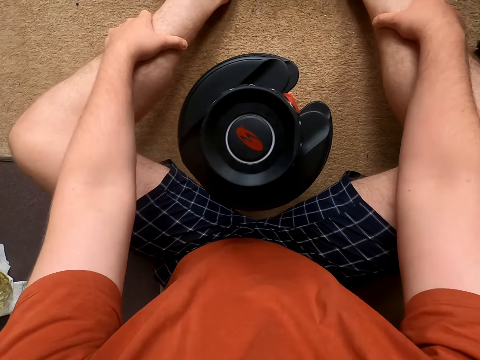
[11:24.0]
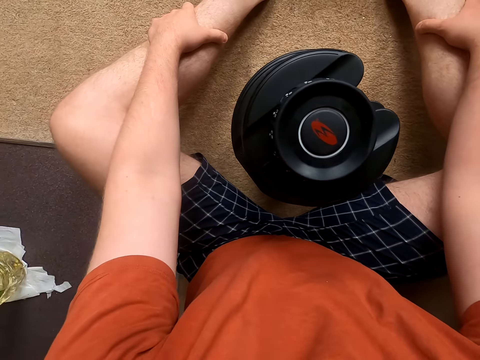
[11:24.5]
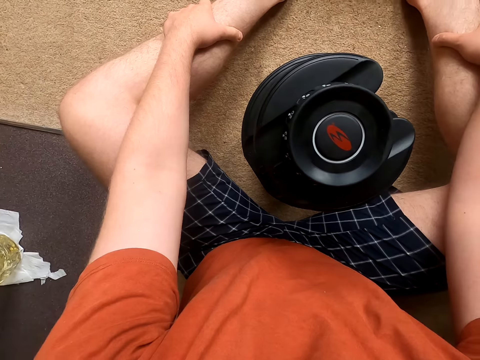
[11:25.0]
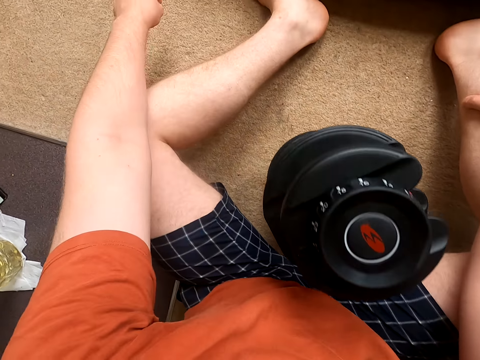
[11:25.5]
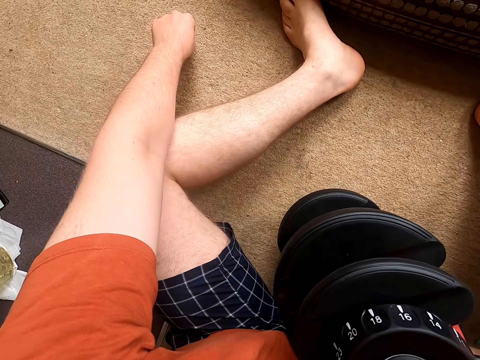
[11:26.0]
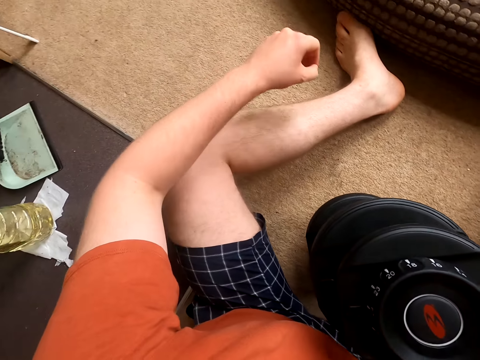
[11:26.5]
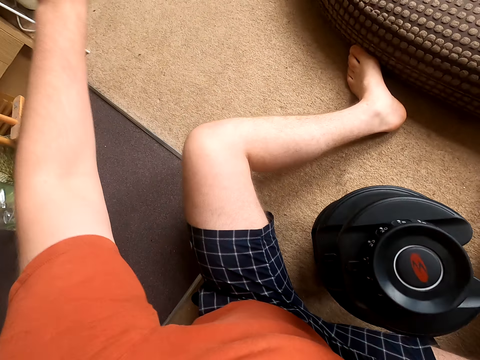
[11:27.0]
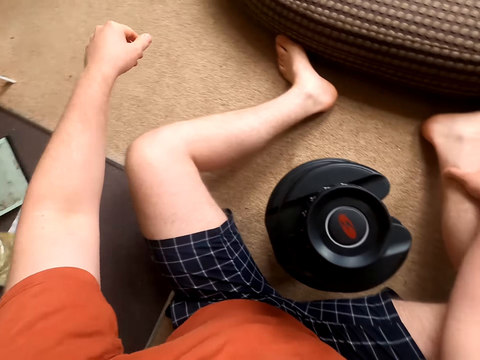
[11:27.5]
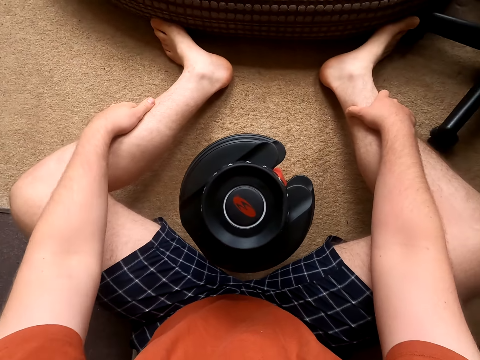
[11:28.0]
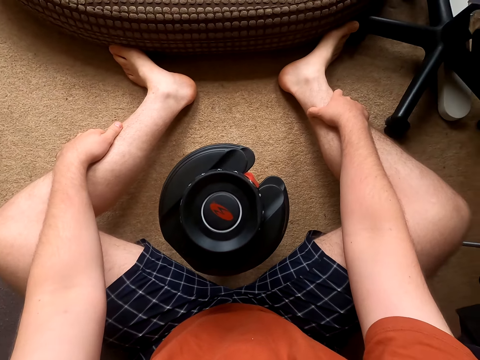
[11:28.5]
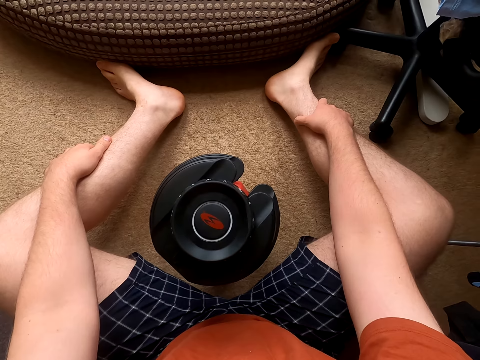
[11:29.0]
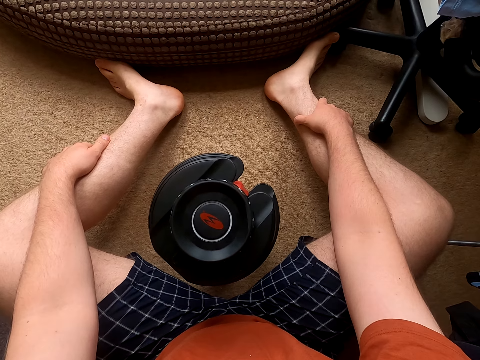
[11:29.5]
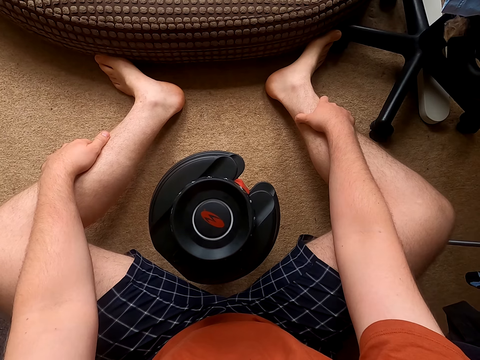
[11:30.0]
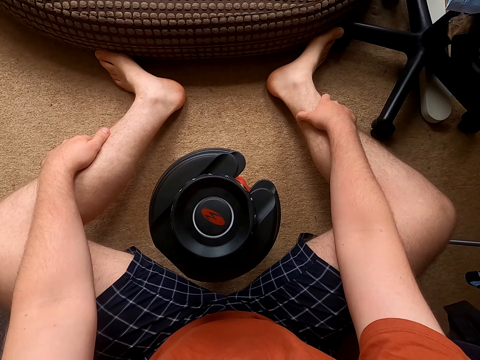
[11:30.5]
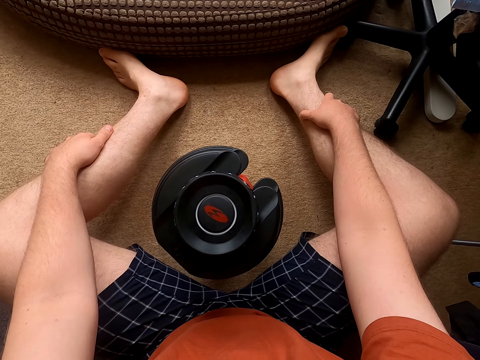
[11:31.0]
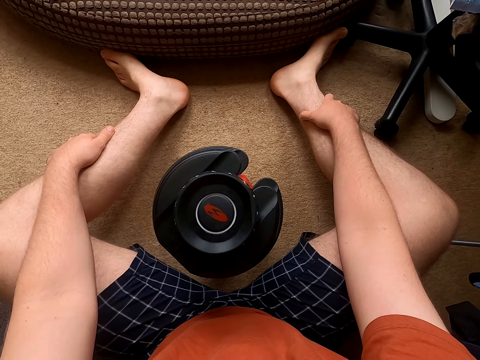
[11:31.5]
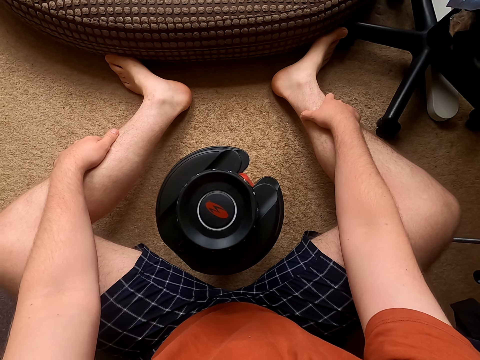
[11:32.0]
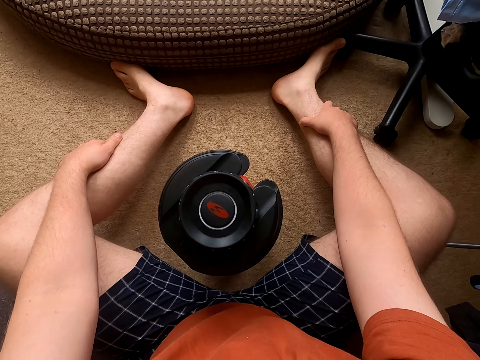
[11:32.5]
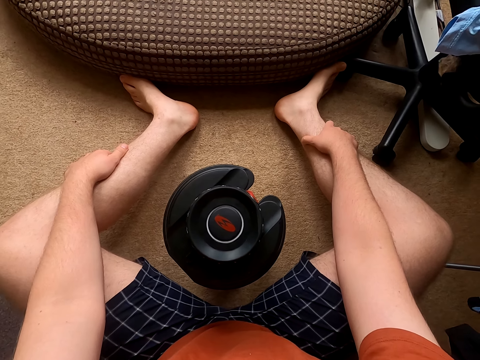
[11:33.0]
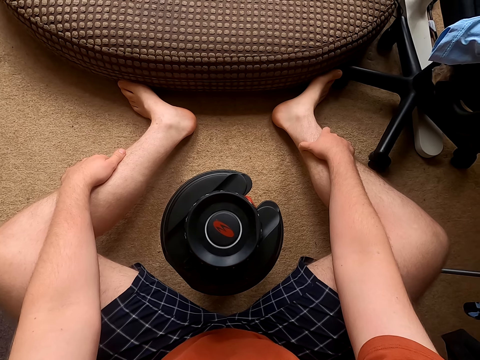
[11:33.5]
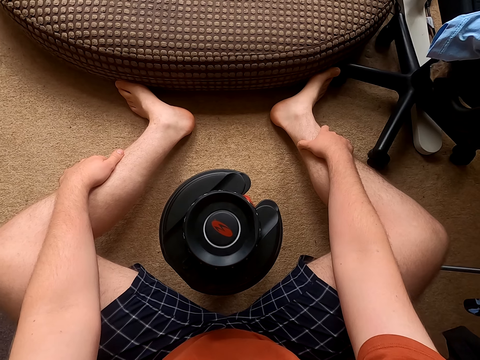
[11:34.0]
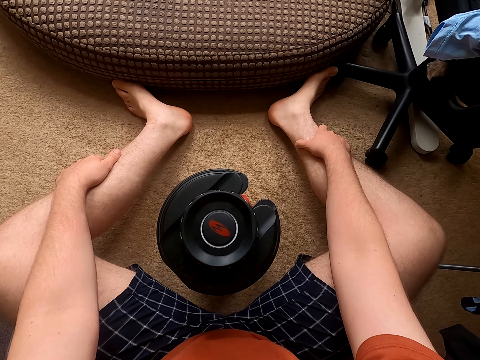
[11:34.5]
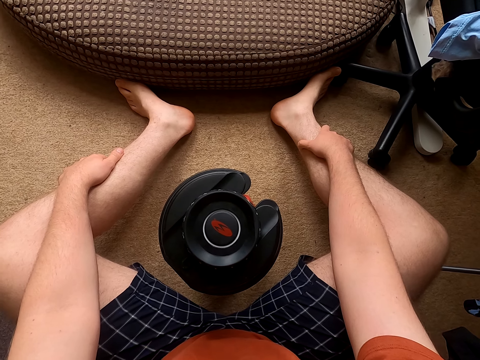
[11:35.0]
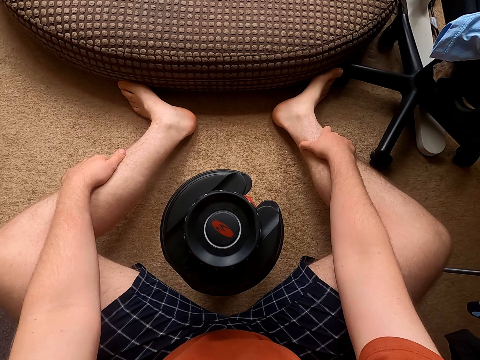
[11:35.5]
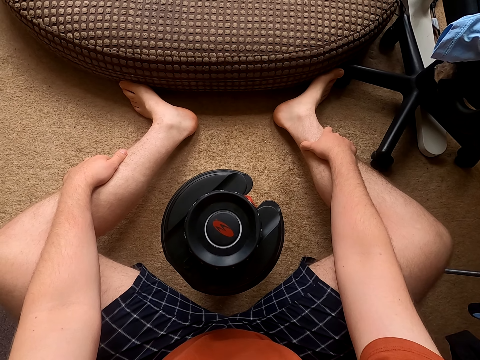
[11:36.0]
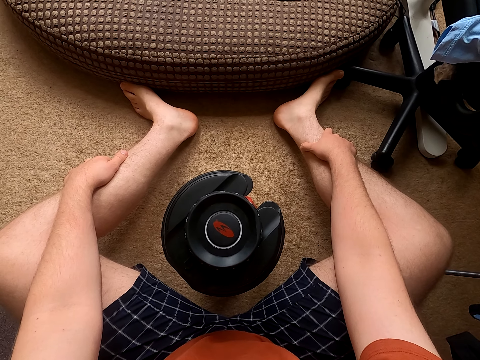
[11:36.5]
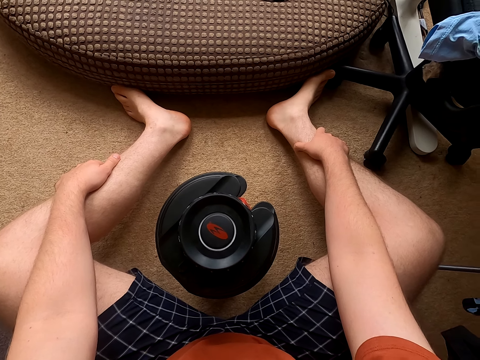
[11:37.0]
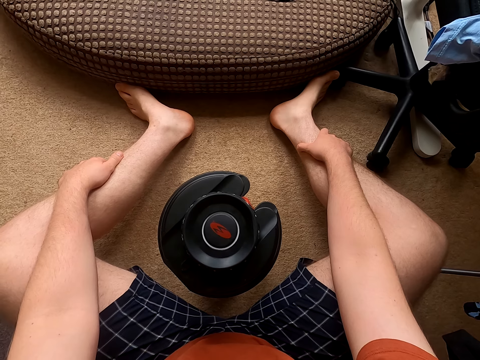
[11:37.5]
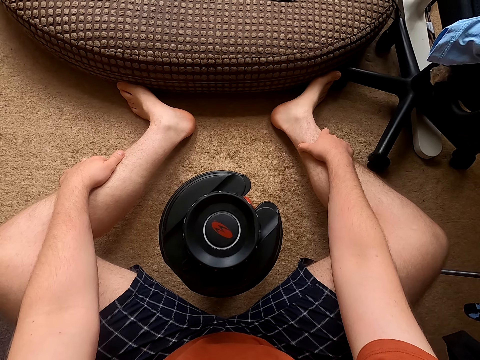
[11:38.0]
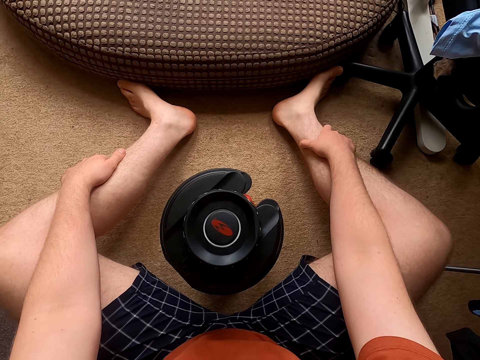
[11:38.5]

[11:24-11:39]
The camera wearer sits down. They touch the legs. They breathe. They lift the hand. They touch the legs. They breathe again. They breathe again.

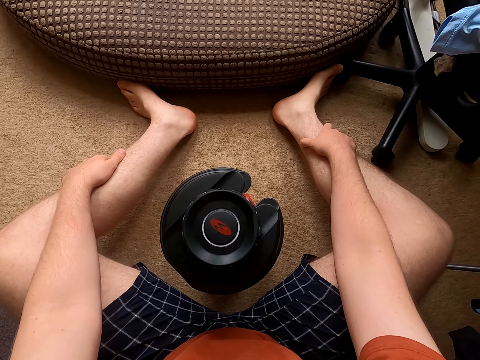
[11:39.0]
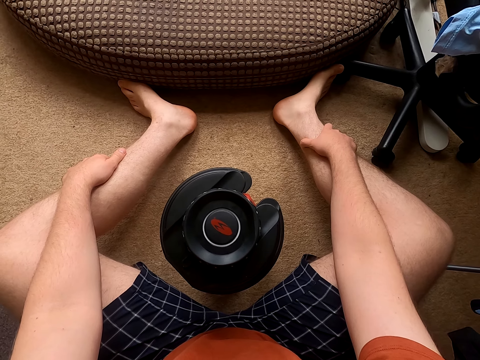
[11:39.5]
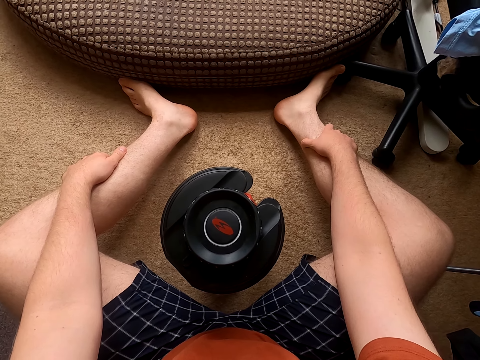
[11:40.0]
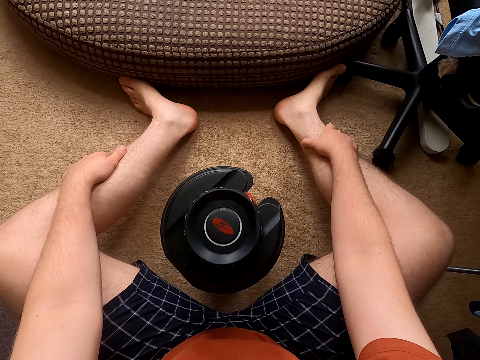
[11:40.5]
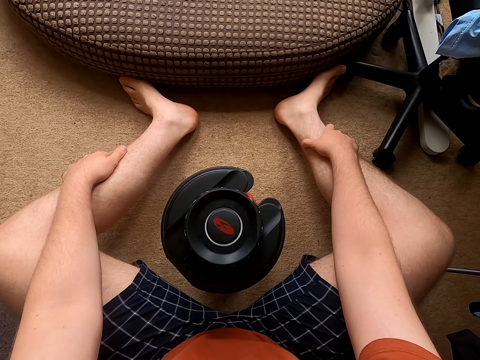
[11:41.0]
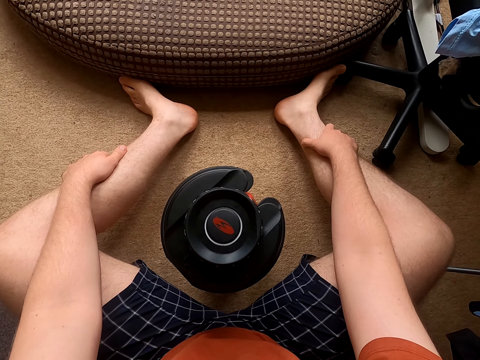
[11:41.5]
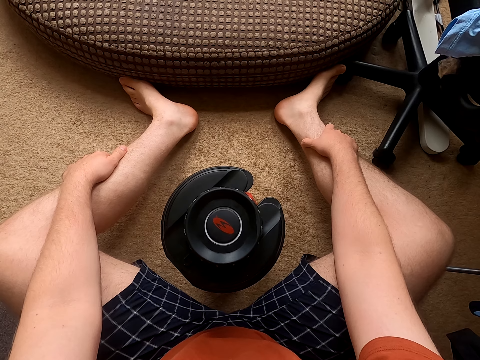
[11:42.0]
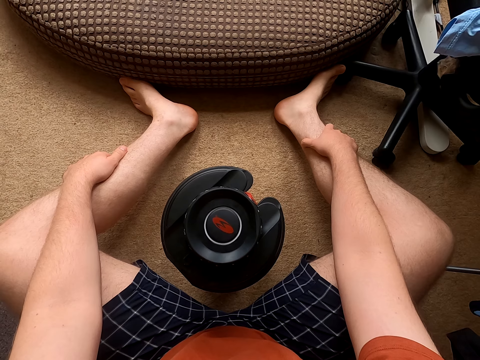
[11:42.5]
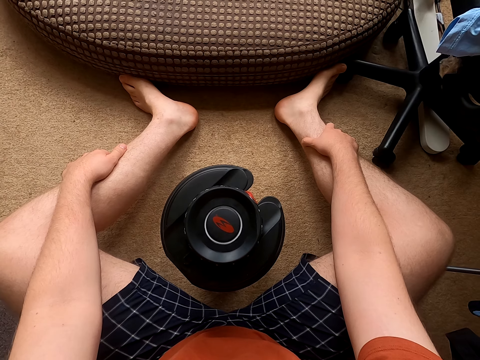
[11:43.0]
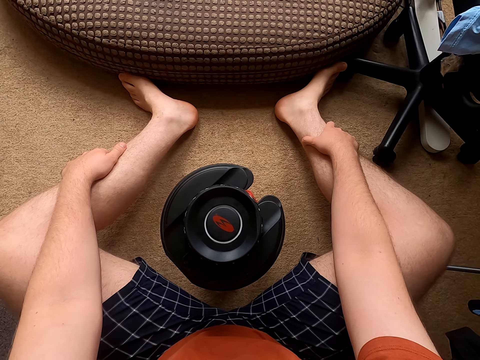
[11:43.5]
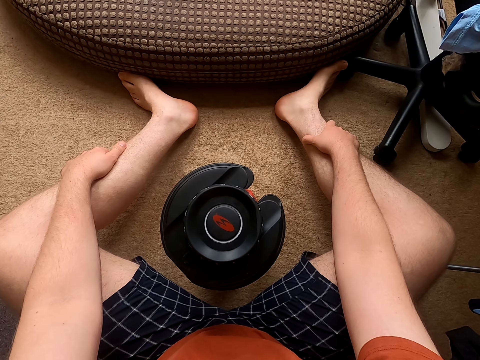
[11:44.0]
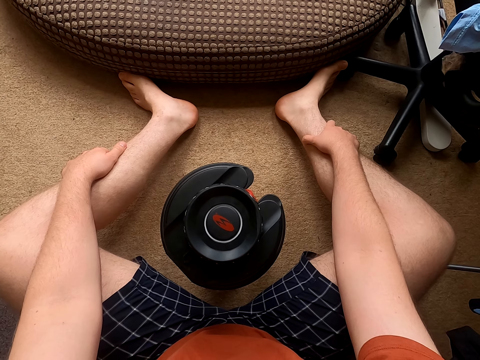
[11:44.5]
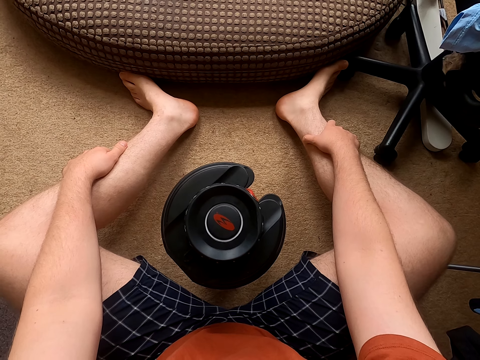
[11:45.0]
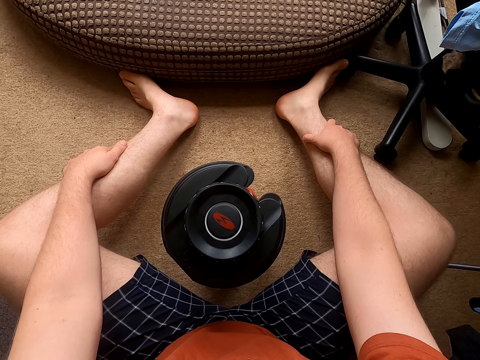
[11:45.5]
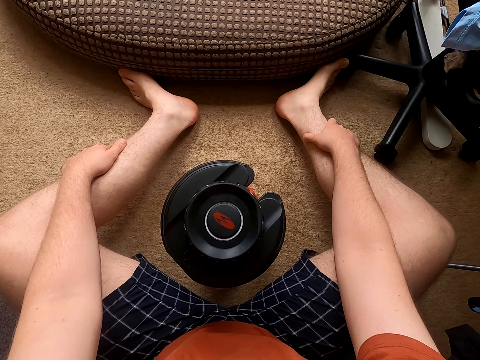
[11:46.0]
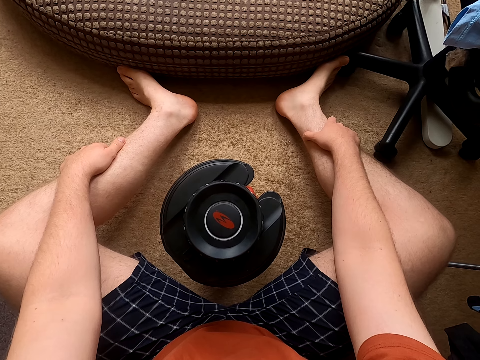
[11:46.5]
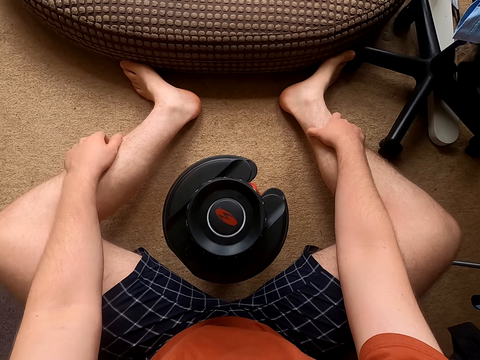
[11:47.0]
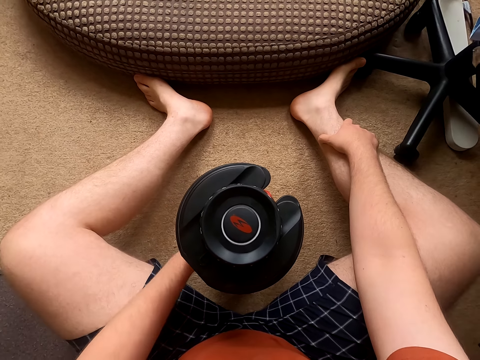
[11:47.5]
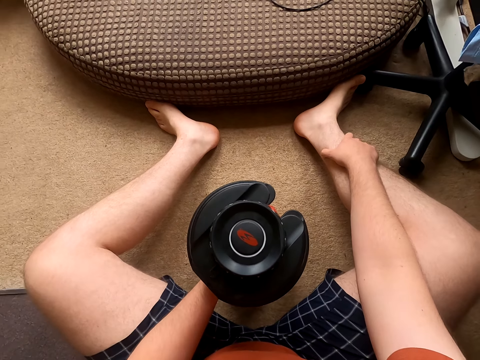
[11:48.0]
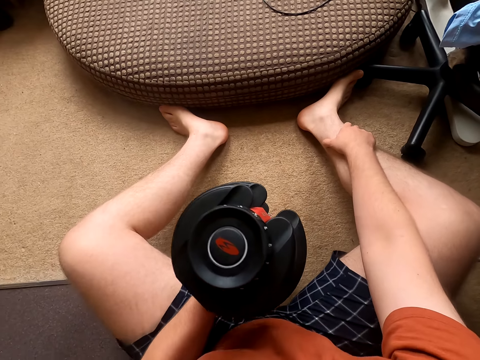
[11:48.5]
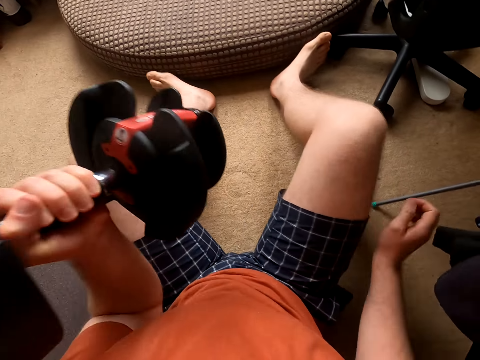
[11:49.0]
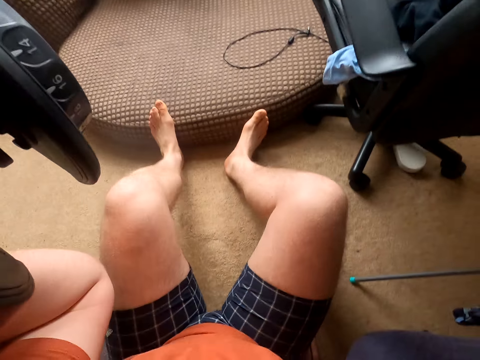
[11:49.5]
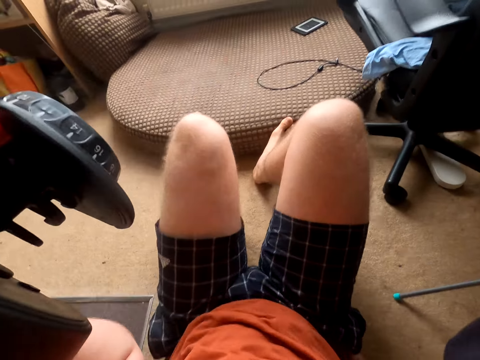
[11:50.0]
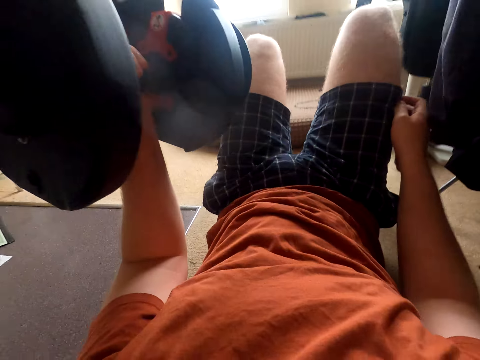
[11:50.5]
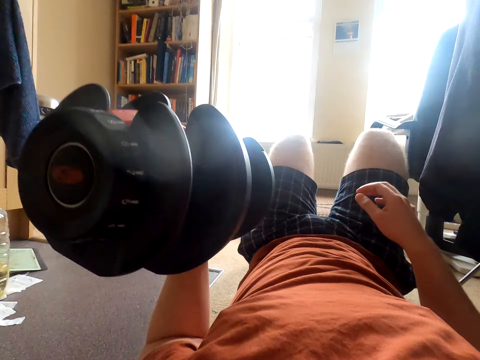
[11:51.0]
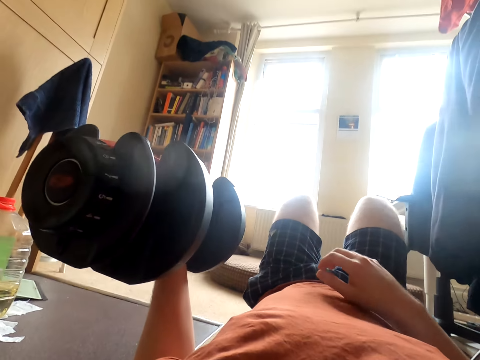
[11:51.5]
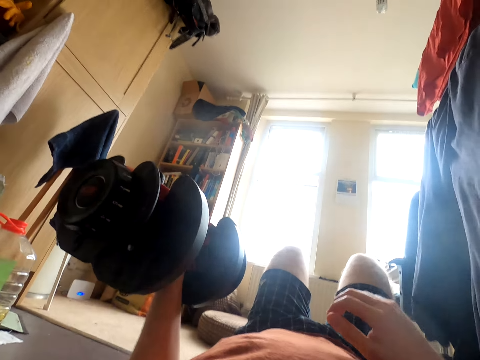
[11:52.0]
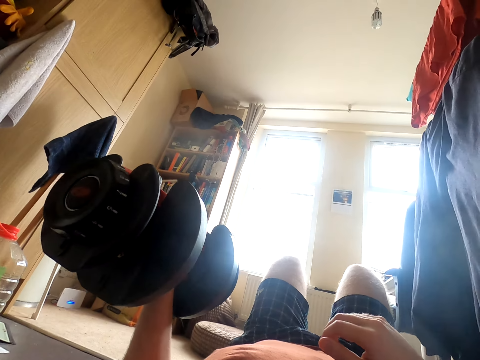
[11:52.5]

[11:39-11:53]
The camera wearer touches the dumbbell. They lift the dumbbell. They sleep on the floor. They breathe.
